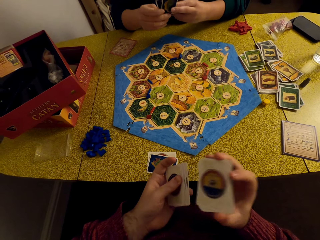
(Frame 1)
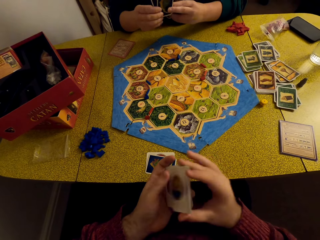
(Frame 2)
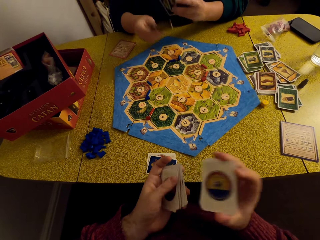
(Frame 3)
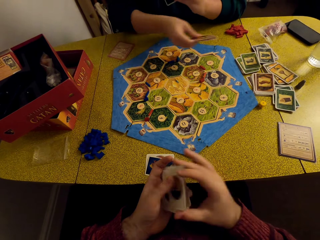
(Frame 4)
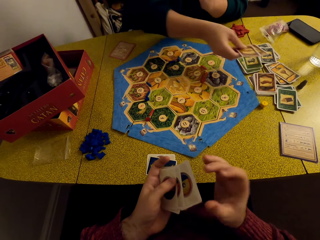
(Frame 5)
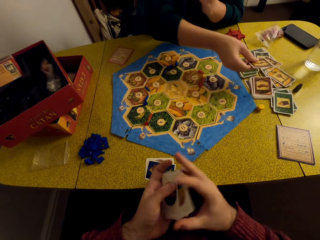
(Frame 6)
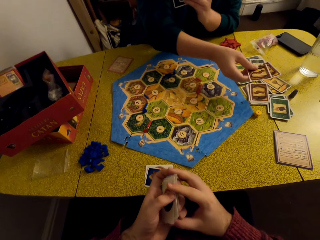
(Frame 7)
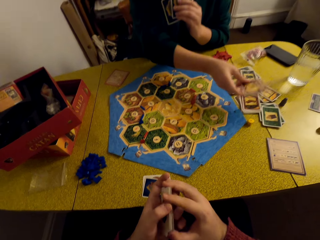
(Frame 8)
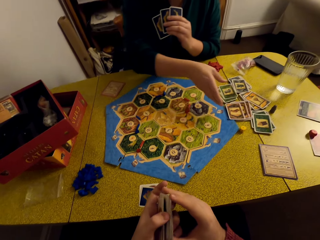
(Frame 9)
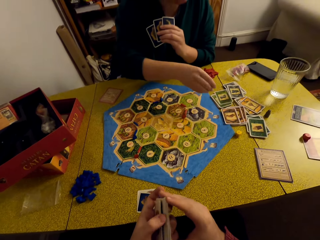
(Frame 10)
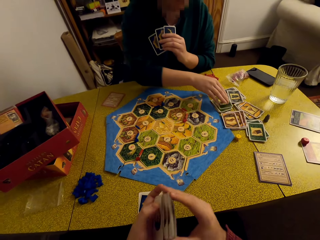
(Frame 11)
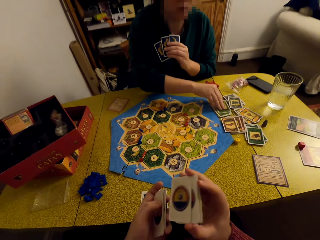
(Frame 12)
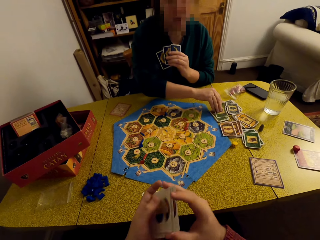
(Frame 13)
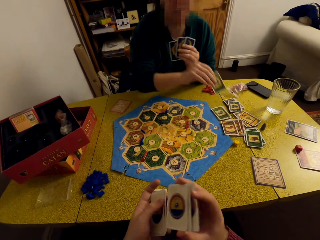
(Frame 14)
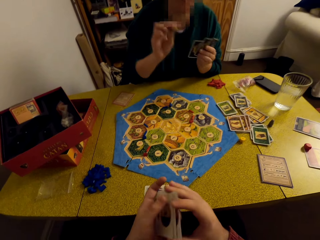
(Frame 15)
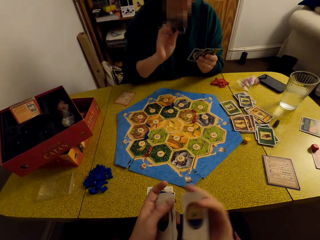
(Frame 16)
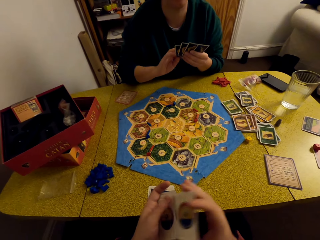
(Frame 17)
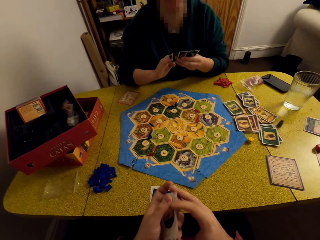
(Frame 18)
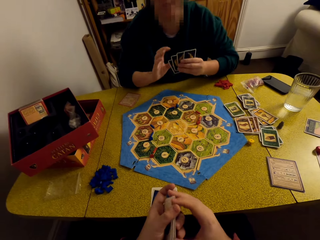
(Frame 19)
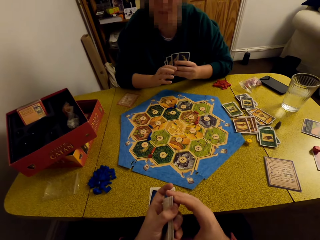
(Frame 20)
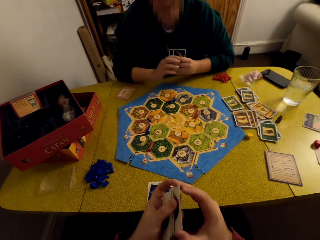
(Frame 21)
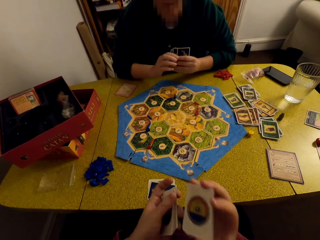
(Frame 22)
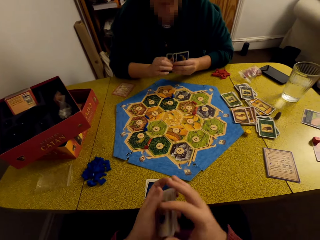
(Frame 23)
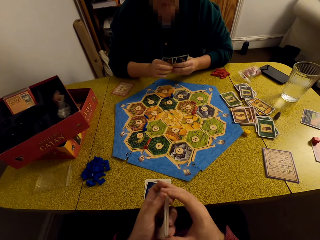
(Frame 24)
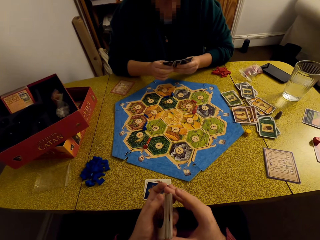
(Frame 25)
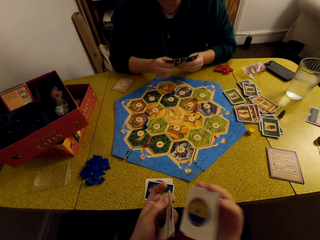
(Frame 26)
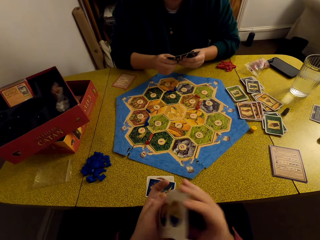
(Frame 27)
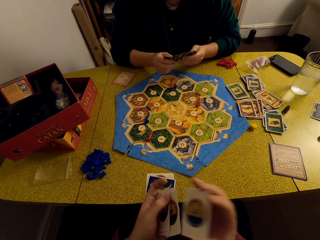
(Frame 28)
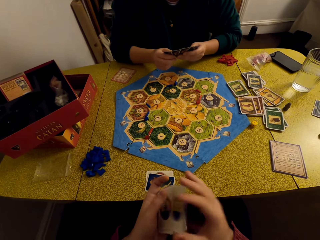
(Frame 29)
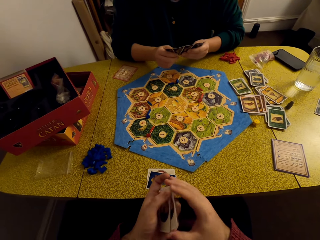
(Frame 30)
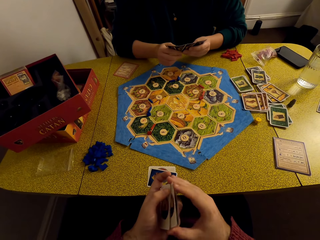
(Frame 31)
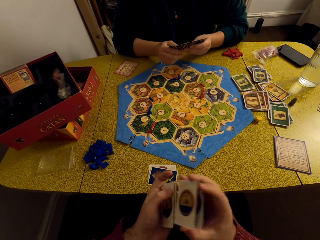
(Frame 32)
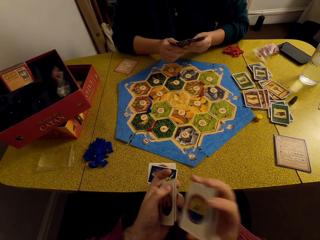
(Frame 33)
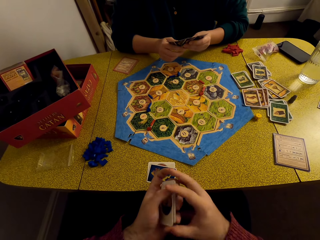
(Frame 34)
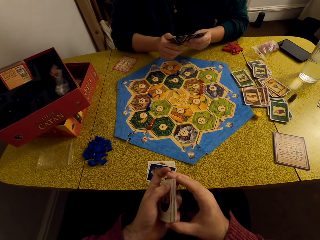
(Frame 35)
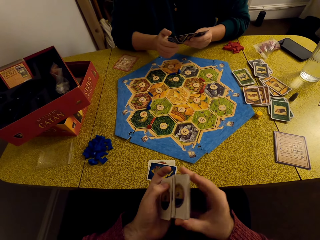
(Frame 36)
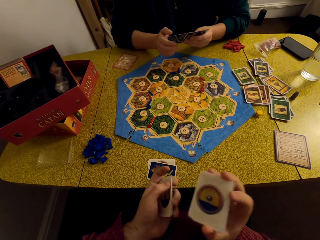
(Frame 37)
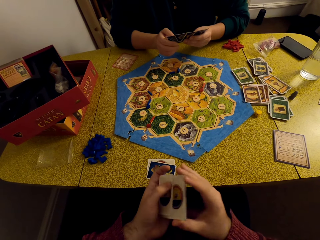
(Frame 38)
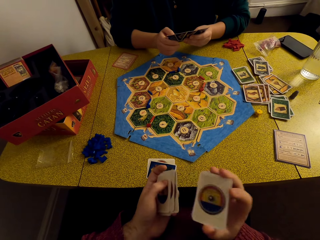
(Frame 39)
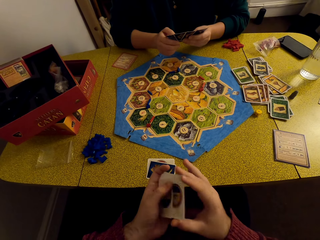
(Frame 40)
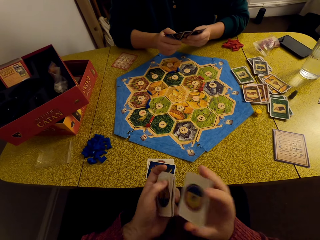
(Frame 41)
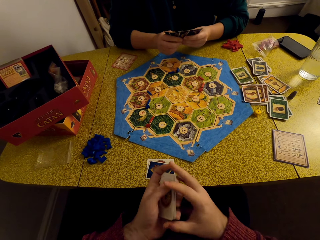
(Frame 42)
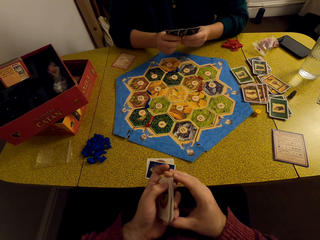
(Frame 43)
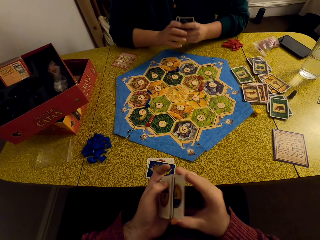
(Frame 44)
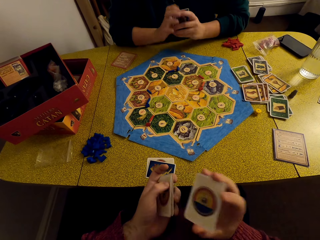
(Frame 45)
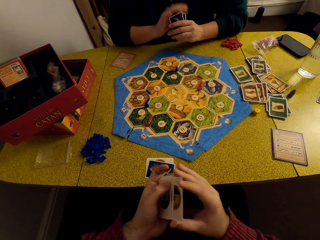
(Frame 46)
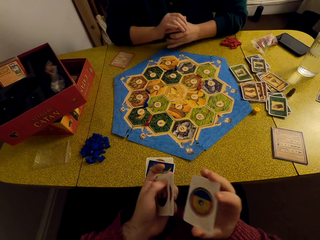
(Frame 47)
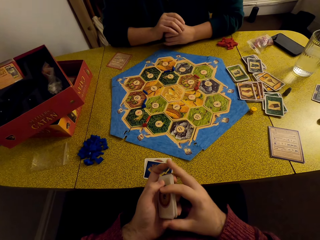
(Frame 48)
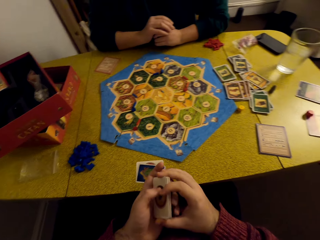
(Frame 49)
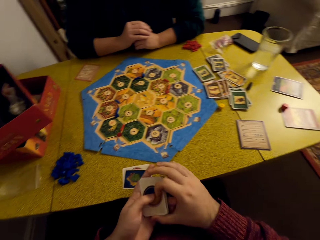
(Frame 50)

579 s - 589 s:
A woman talks to the camera wearer. The woman drops the cards on the deck on the table and picks up the card. The camera wearer shuffles the cards.

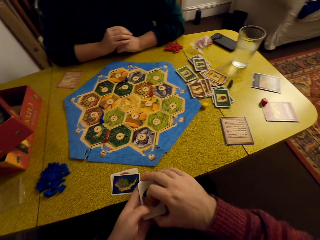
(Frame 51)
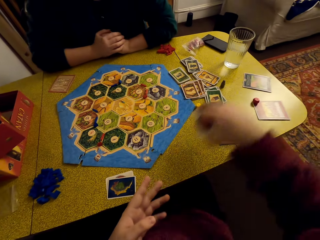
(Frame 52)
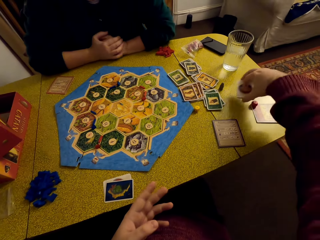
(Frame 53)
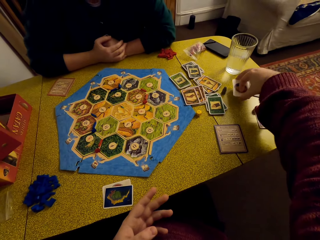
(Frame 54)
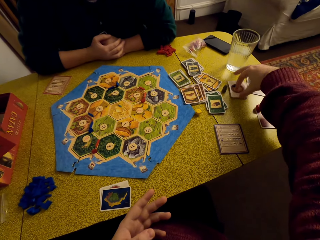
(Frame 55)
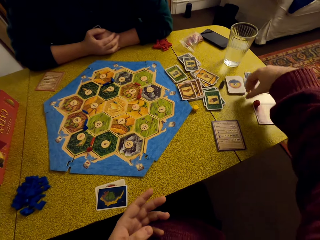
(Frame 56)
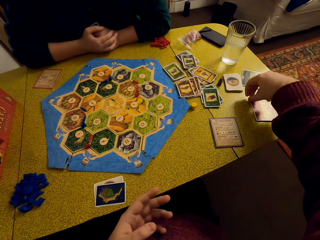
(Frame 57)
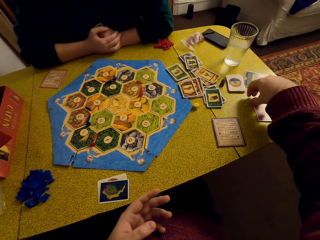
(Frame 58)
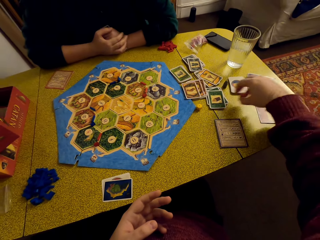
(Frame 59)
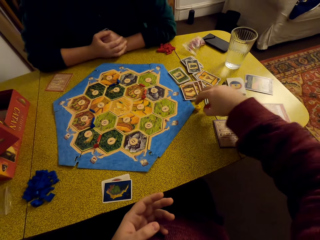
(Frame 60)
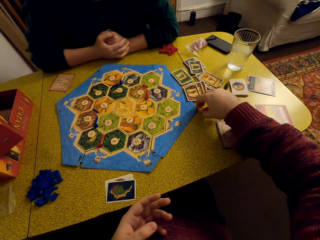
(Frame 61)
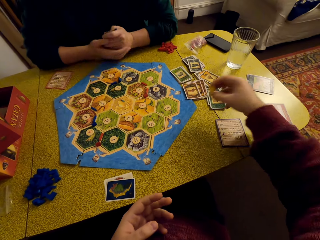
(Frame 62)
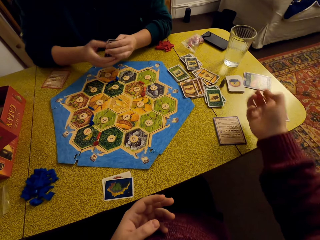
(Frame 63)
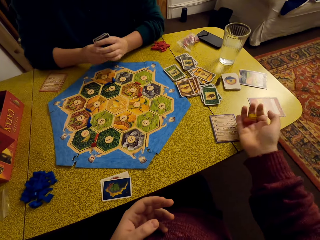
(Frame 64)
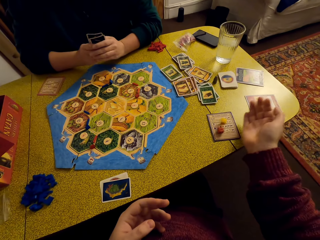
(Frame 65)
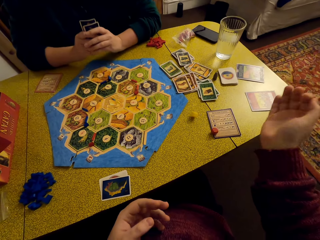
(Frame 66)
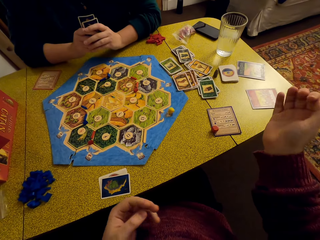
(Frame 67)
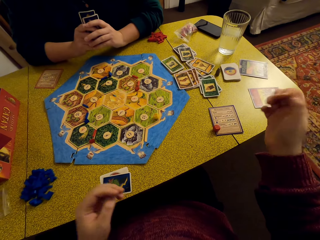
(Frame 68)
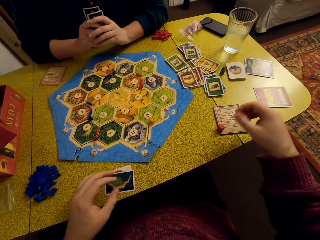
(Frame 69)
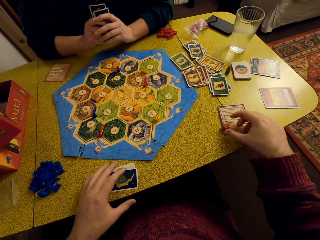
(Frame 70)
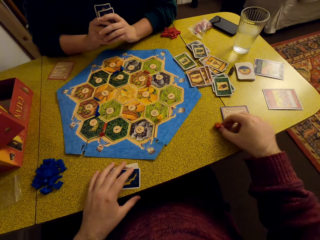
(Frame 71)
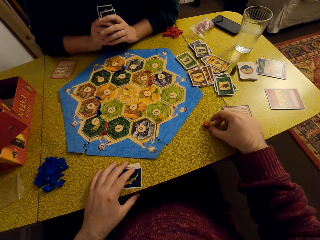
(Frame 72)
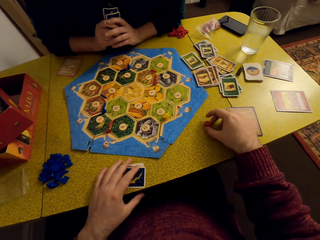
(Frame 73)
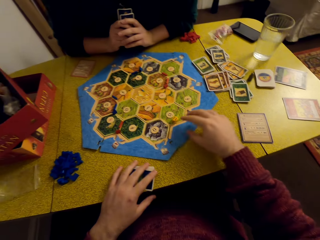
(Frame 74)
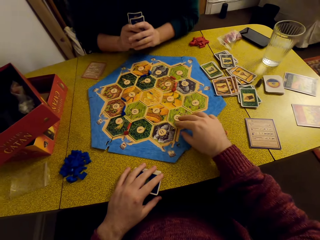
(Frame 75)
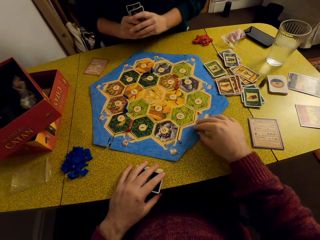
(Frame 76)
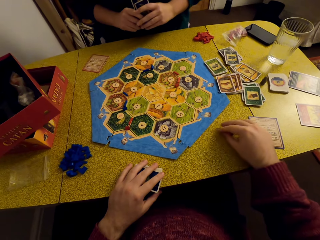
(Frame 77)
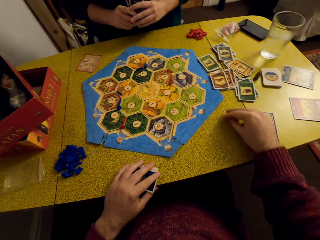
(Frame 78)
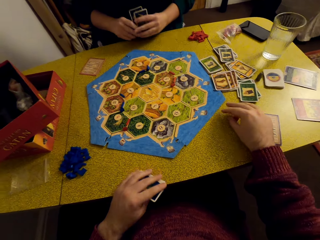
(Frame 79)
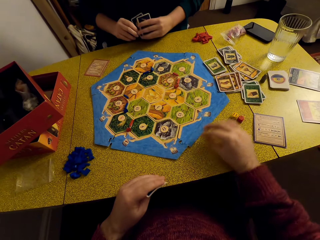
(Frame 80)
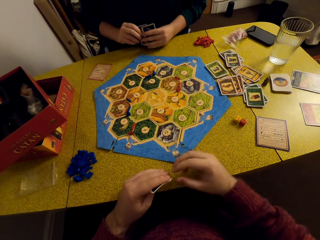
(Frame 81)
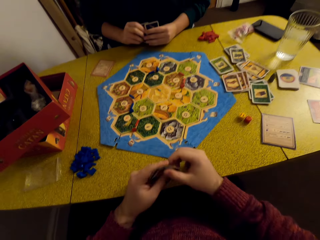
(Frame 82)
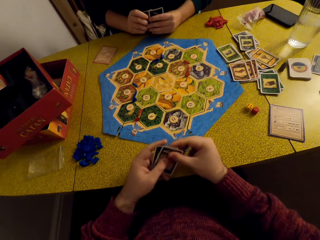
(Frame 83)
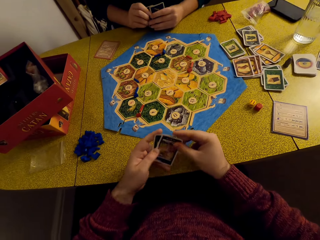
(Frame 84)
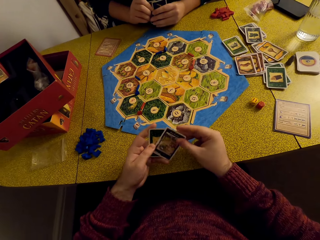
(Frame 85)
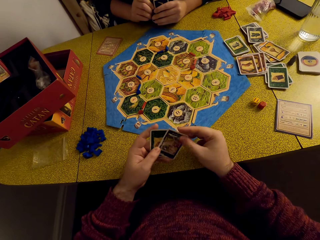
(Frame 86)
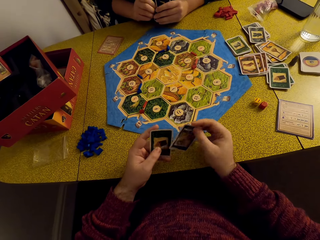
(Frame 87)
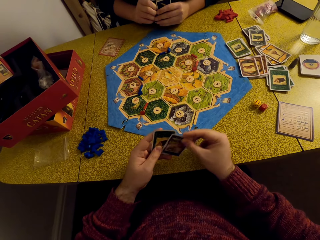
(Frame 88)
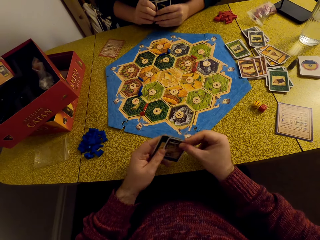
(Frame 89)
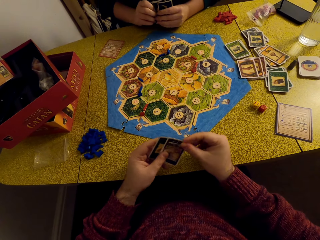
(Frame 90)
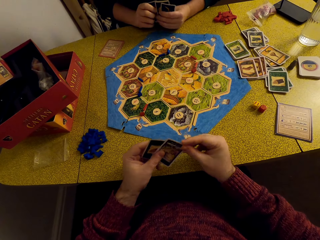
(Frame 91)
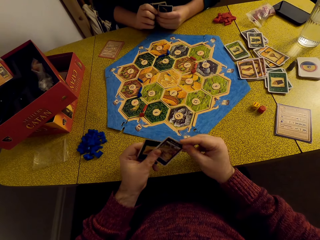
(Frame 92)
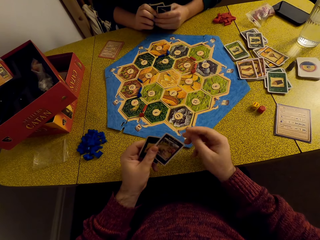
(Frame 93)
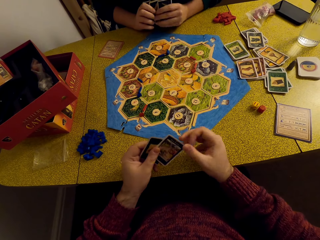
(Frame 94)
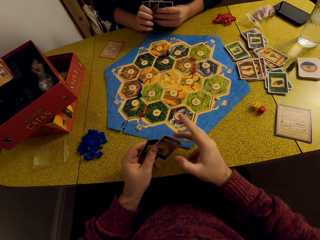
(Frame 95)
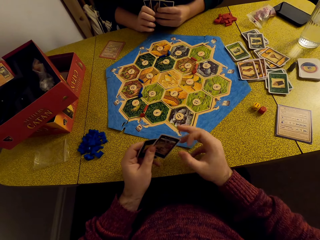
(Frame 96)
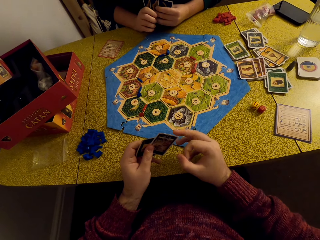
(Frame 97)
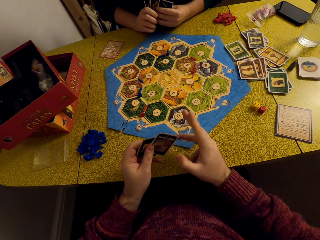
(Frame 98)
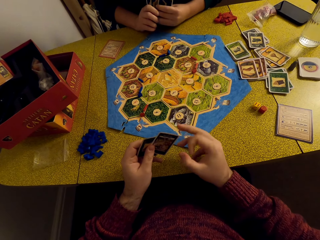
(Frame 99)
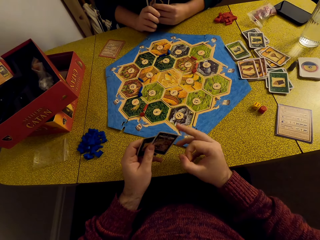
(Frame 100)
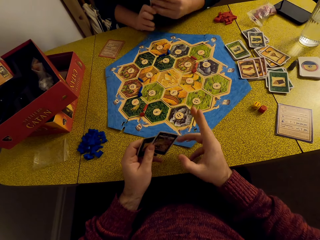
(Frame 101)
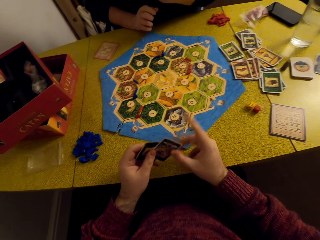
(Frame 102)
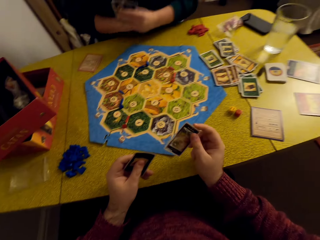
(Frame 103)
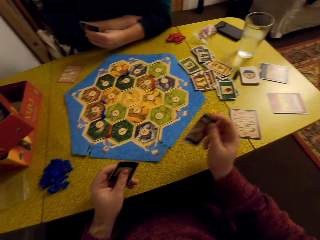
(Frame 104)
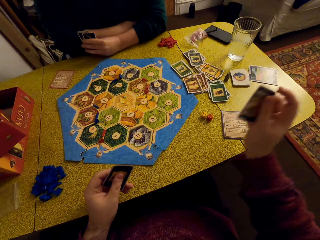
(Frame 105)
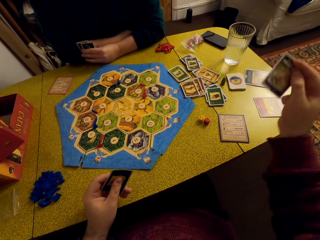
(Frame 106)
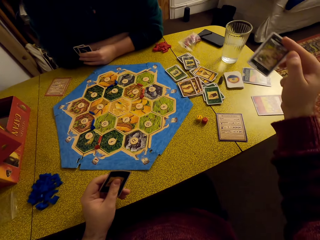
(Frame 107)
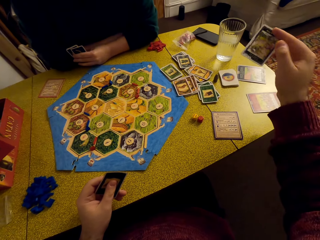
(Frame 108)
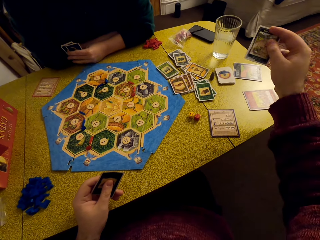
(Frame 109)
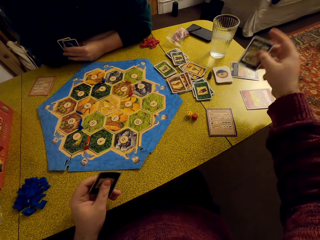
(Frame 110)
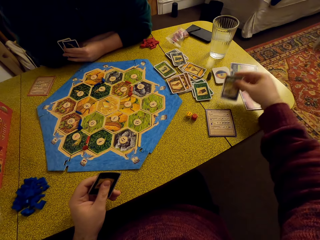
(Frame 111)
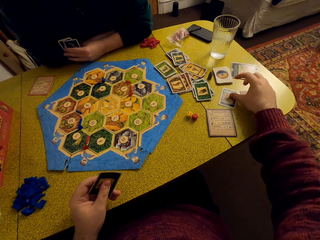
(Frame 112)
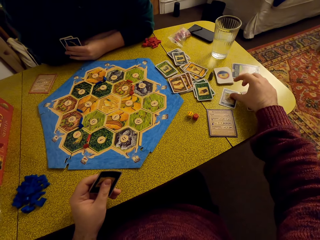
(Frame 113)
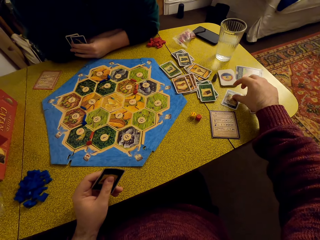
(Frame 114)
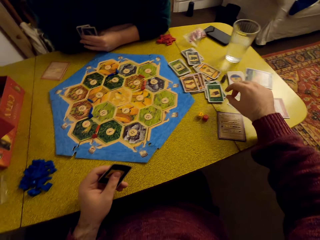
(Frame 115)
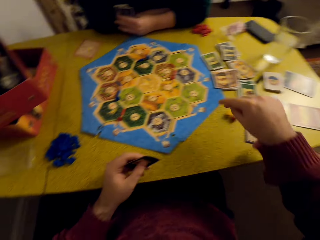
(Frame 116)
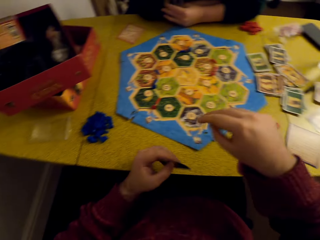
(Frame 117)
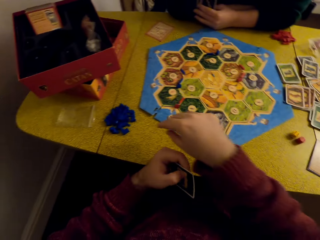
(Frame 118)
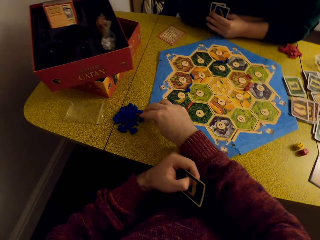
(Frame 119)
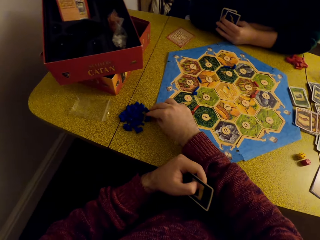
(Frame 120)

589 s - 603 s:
The camera wearer places the cards on the table. He picks up the dice. He drops the dice on the table. He places the dice together. He talks to a woman. He thumps the cards with his finger. He separates the cards. He talks to the woman. He places the card on the table.
